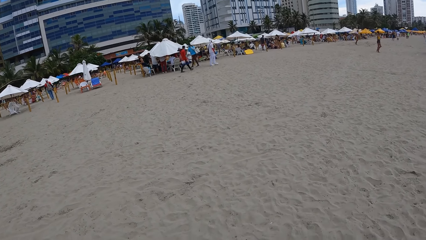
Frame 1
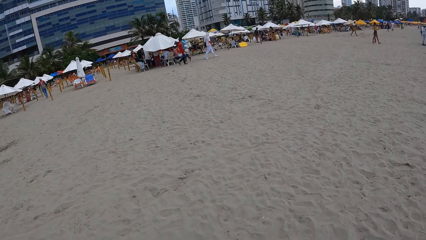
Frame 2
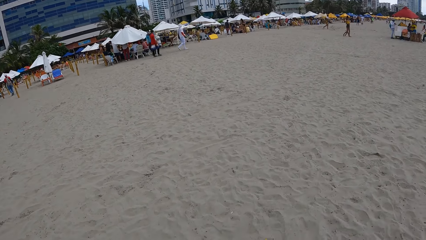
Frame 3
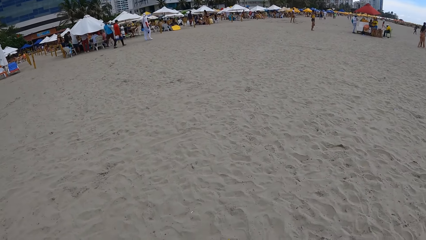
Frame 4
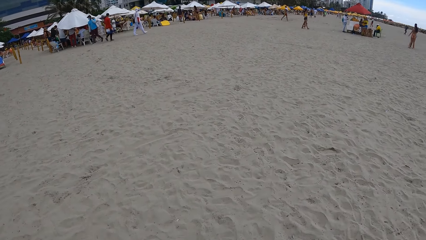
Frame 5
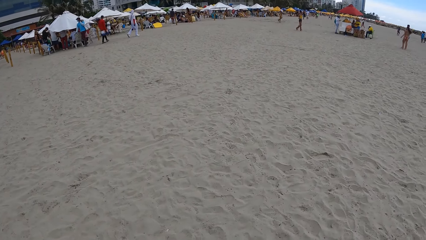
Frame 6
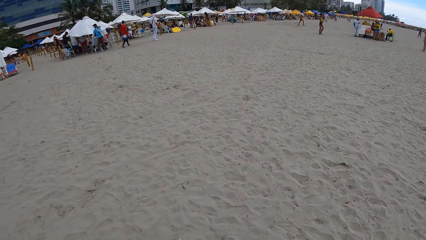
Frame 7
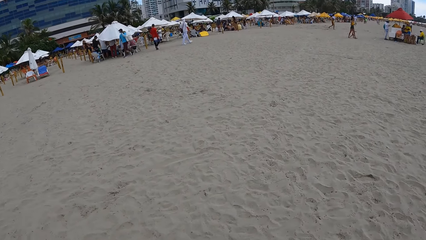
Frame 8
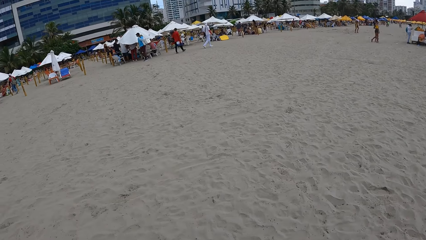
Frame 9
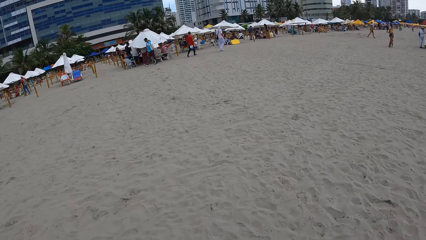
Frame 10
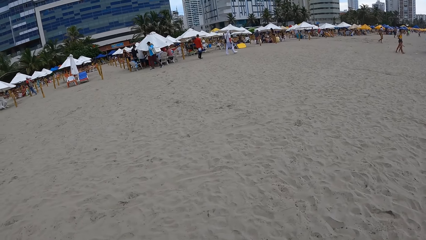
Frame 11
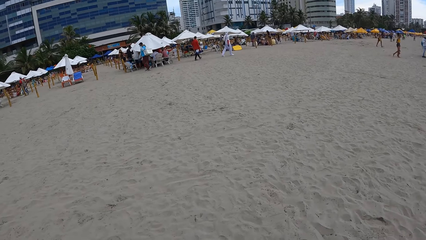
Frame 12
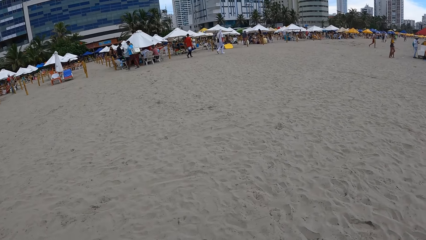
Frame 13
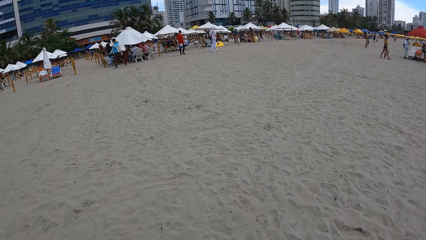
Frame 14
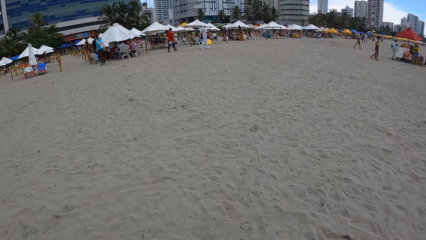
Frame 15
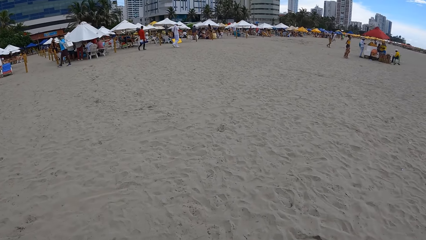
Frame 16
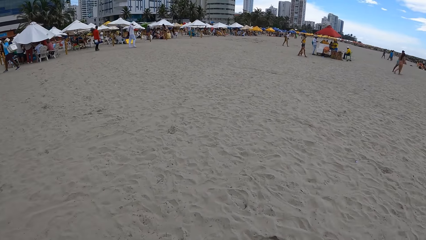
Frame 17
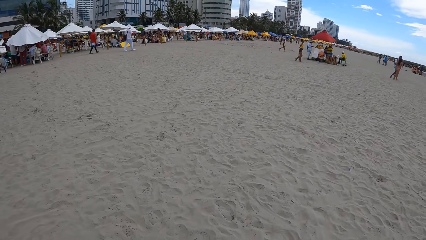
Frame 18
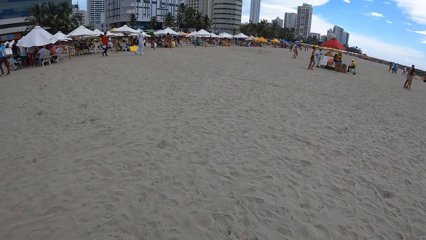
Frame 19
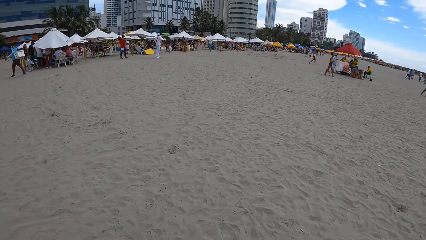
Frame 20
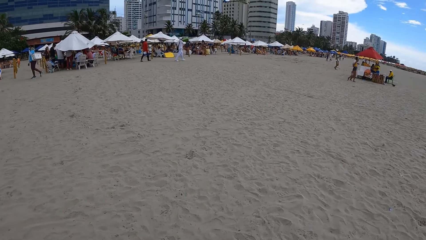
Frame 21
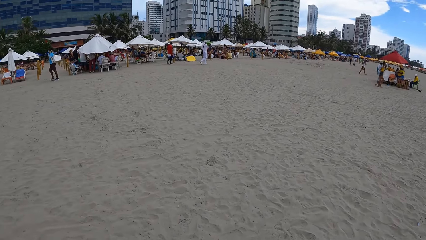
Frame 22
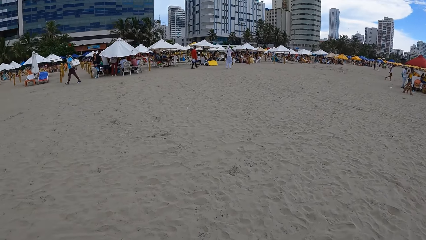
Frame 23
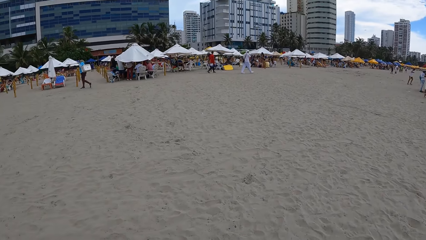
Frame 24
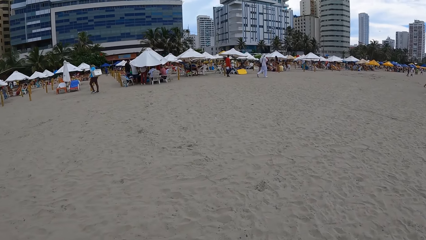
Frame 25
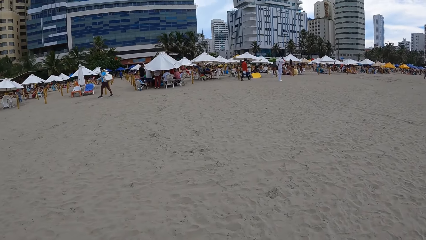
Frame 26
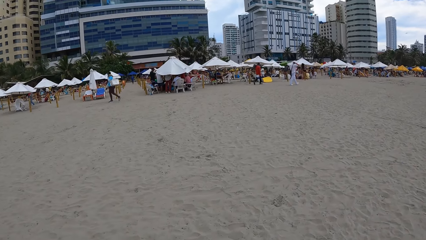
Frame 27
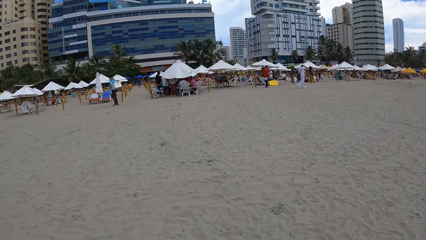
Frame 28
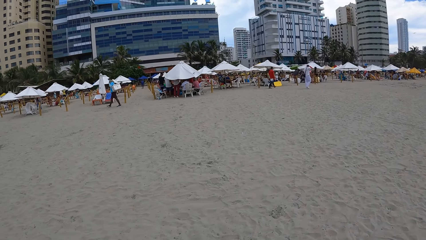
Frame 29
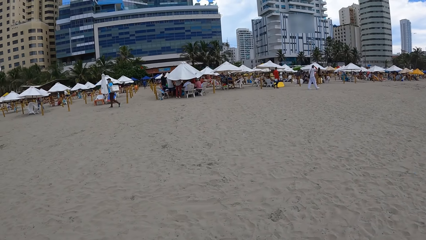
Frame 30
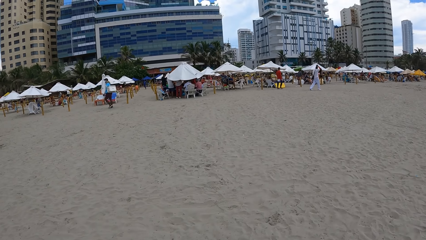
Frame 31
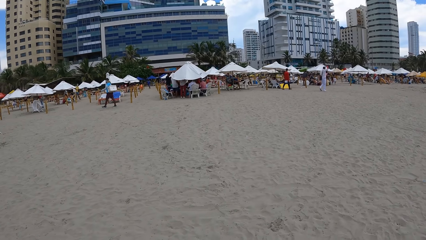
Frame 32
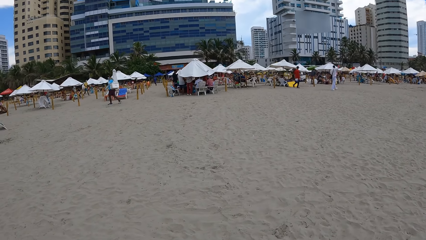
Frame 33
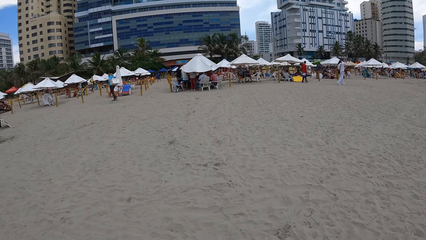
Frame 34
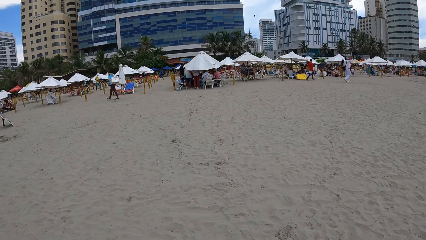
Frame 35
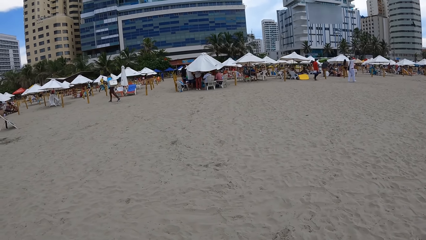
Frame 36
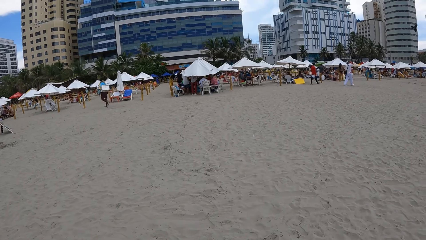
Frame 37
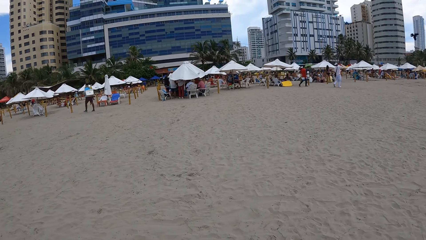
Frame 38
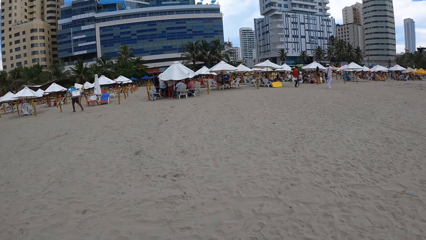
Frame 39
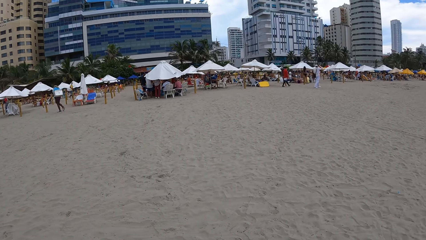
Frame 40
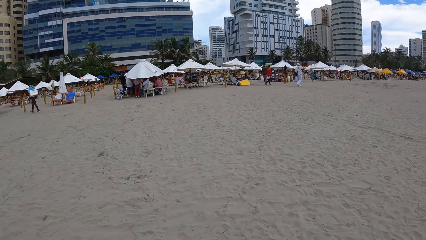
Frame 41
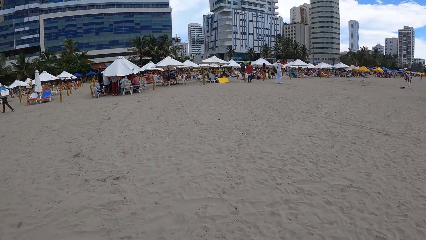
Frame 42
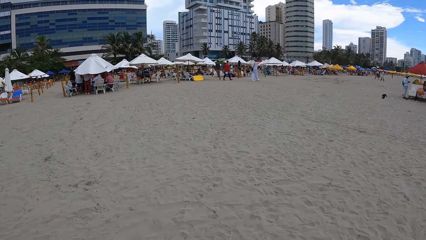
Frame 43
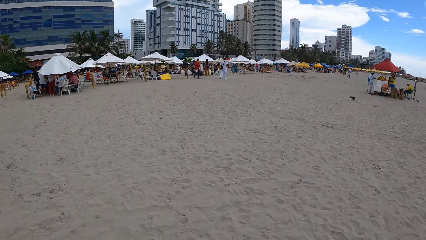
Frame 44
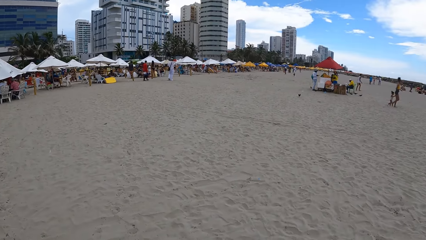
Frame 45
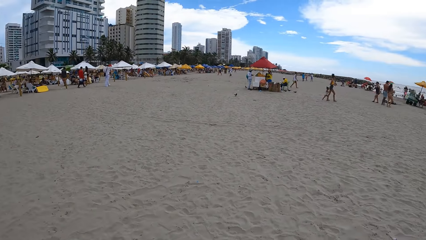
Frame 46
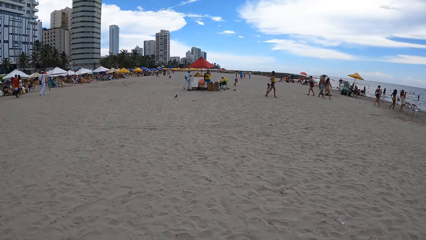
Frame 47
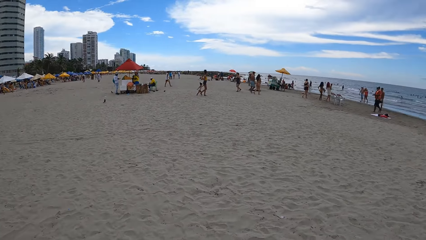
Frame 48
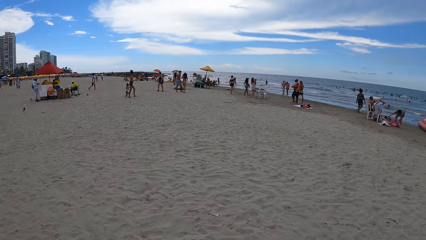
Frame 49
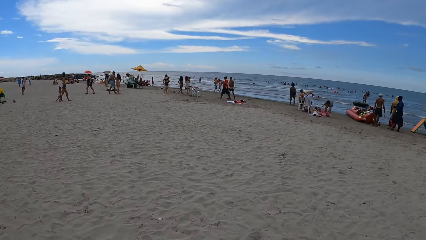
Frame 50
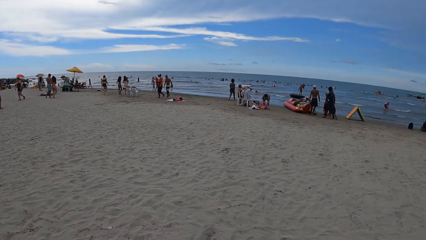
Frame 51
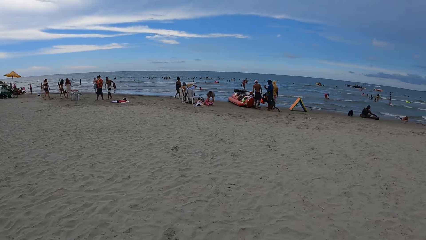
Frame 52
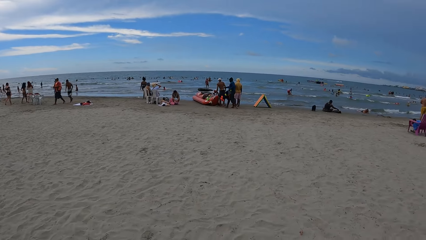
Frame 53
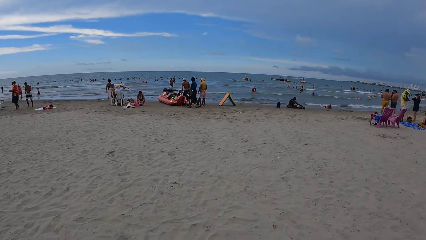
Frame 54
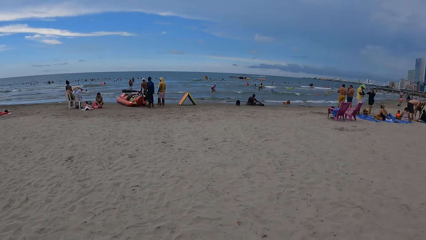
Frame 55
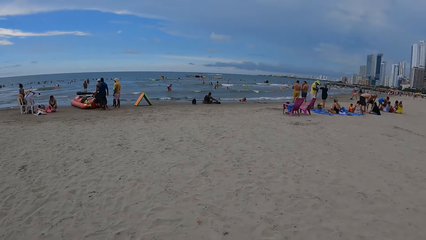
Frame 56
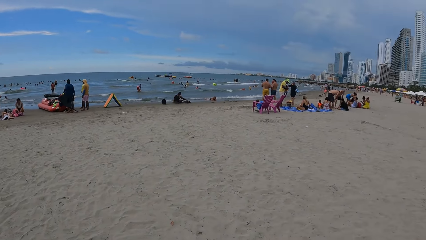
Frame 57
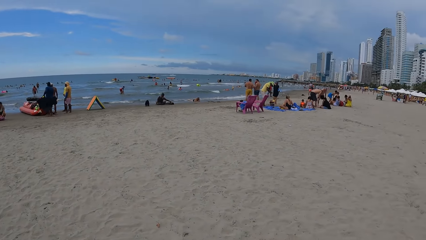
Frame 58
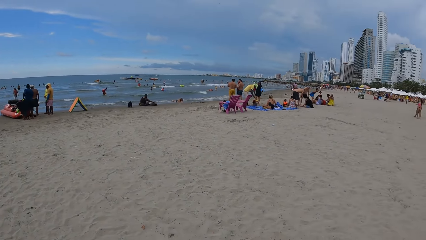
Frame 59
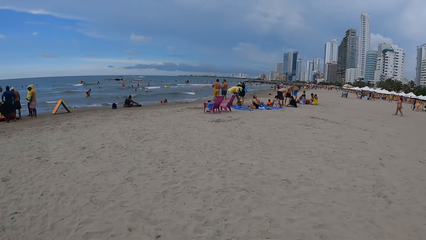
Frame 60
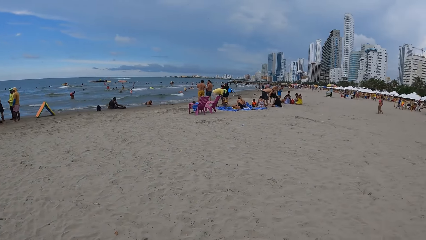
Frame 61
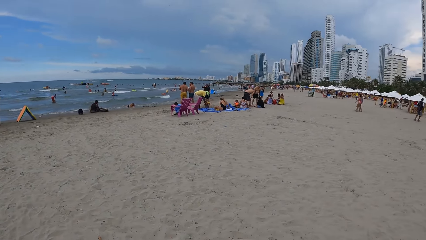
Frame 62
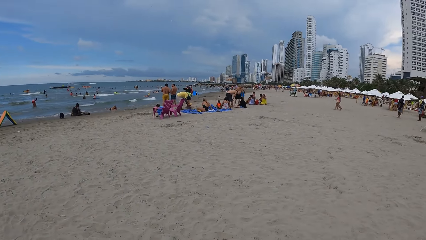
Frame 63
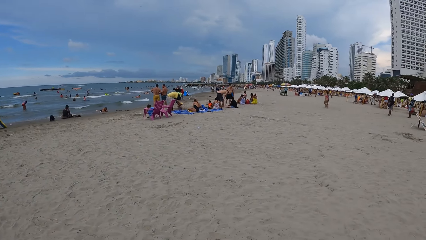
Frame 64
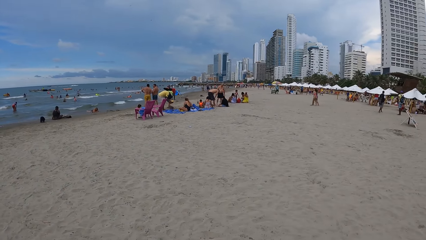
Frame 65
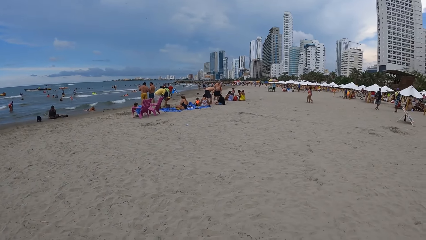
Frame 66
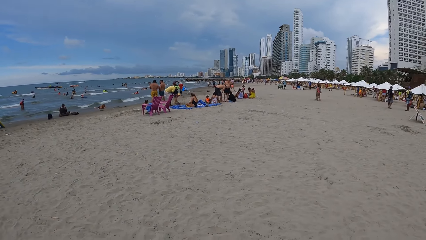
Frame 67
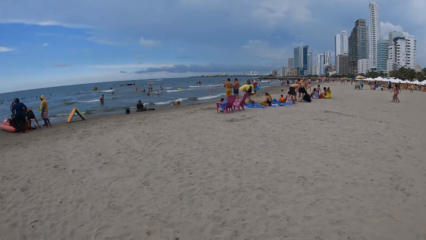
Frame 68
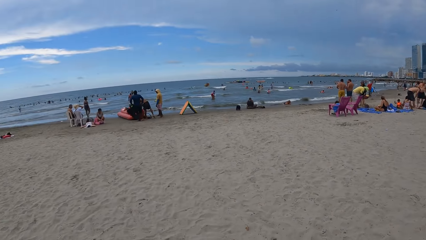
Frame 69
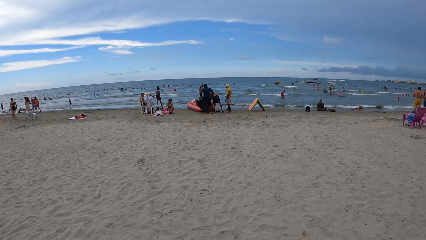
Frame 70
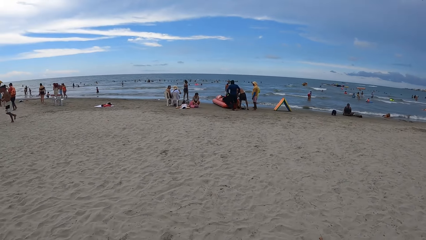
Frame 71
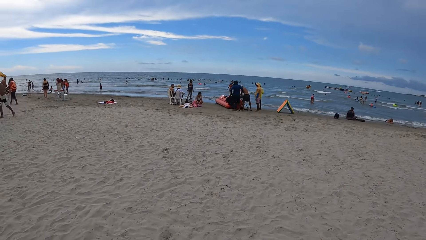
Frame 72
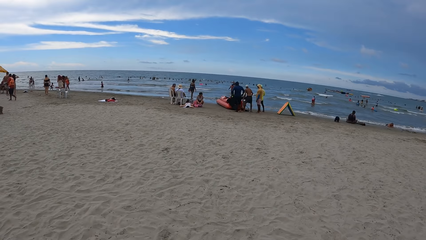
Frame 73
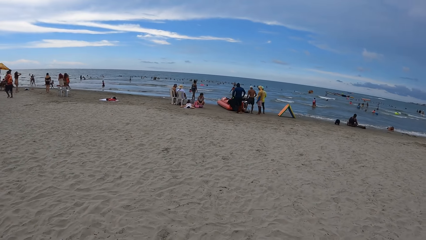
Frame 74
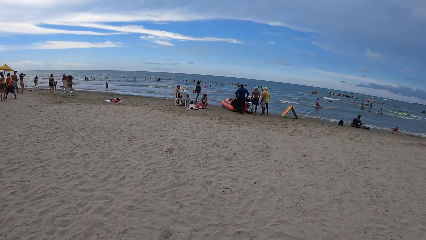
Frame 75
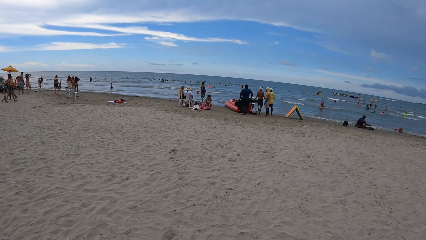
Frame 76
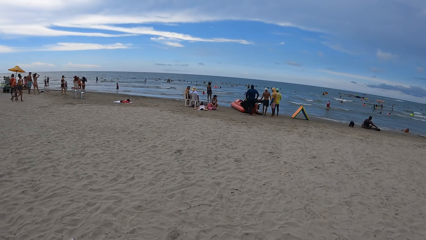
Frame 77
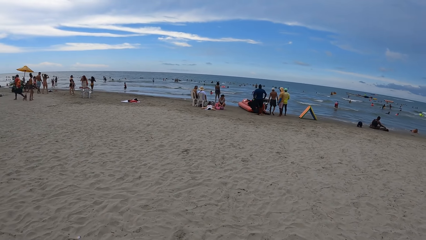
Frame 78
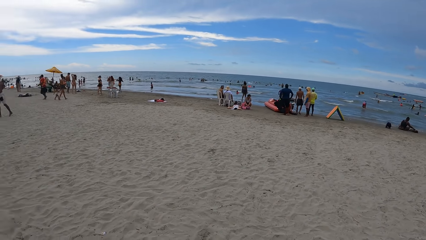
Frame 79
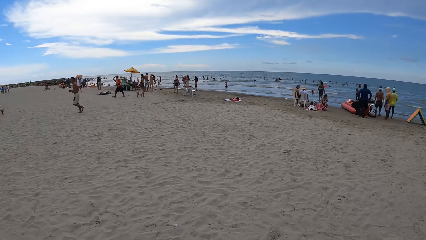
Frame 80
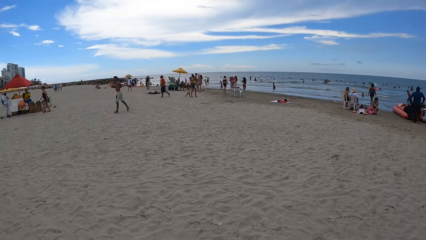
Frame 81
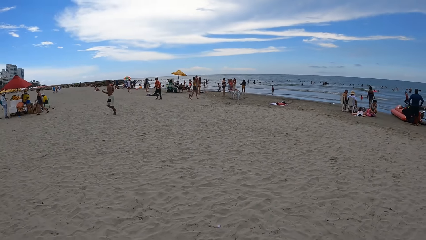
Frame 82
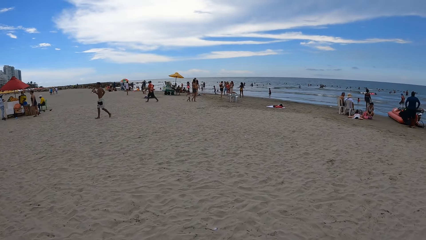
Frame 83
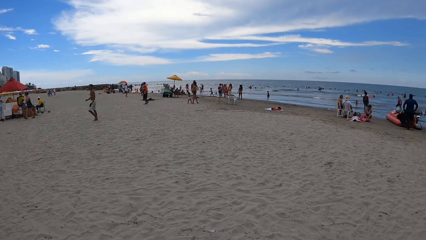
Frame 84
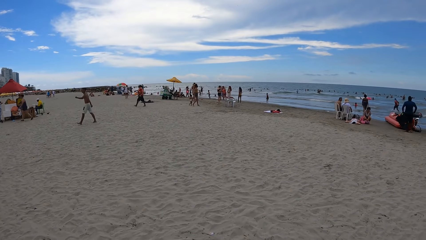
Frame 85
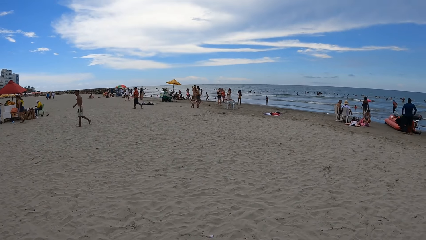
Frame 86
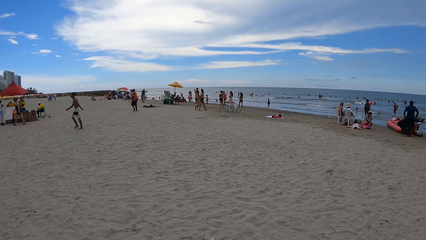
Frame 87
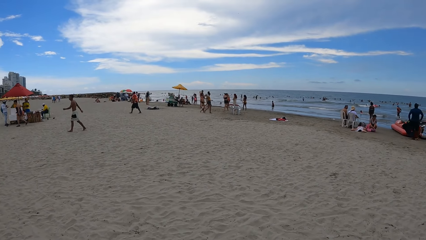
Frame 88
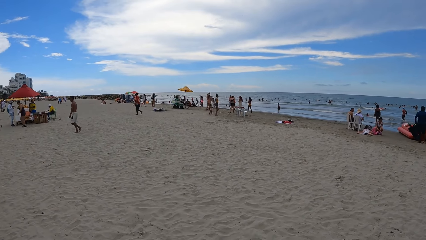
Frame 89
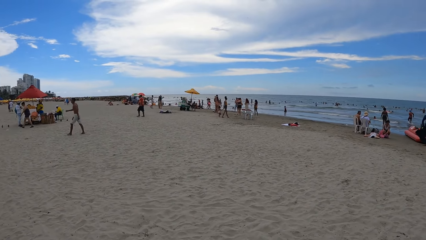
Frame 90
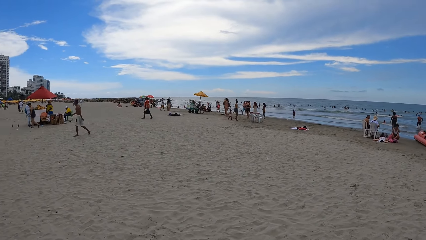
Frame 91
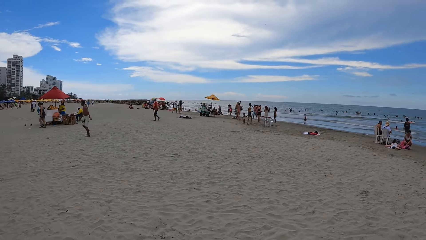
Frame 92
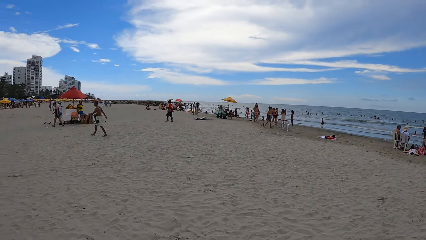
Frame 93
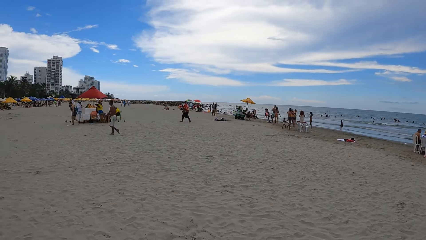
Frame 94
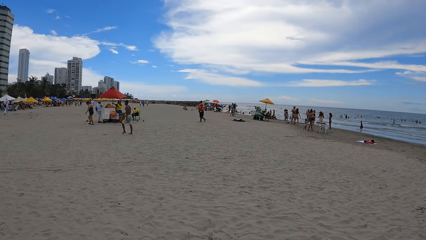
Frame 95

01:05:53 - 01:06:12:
The camera wearer looks forward. They look left. They look forward. They look left. They look around. They turn right. They turn left. They look forward.
